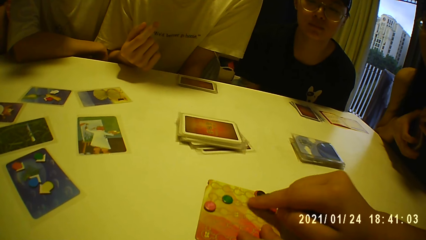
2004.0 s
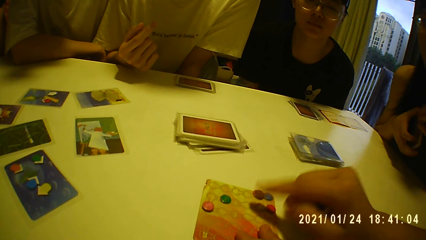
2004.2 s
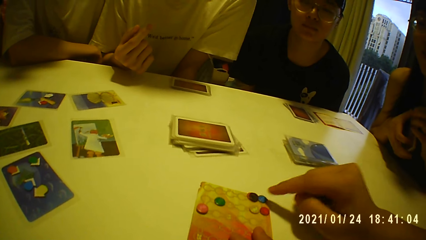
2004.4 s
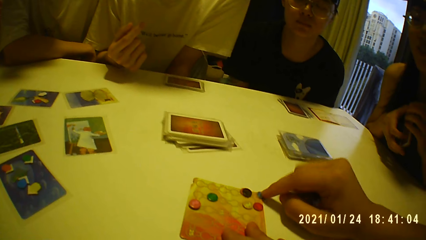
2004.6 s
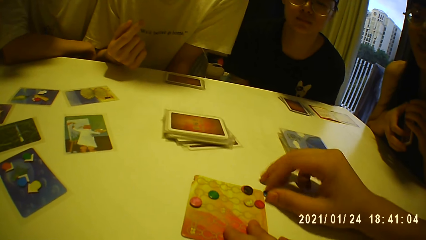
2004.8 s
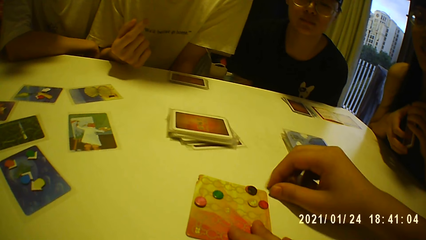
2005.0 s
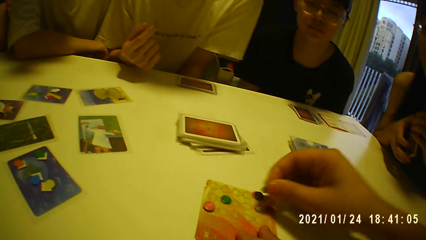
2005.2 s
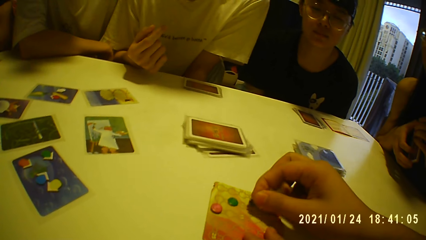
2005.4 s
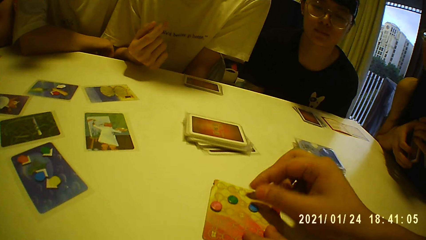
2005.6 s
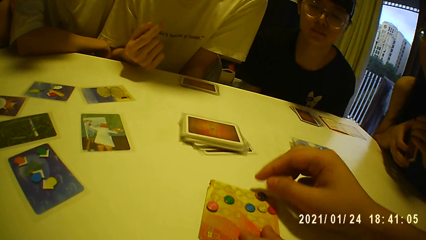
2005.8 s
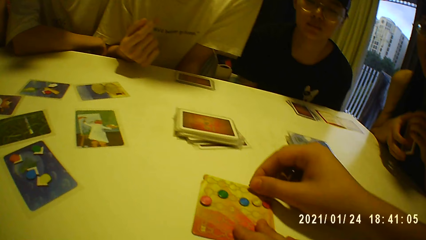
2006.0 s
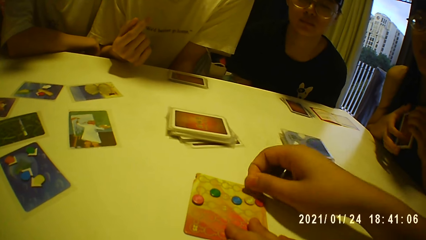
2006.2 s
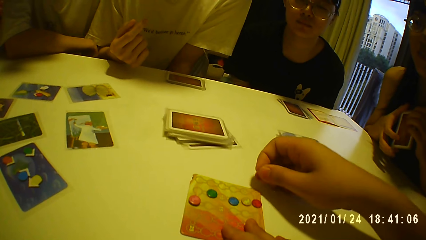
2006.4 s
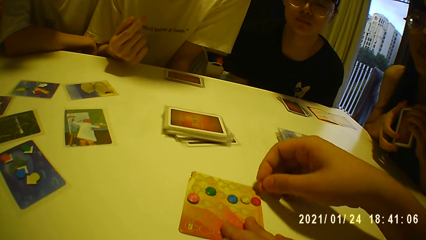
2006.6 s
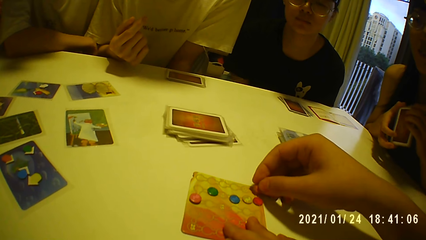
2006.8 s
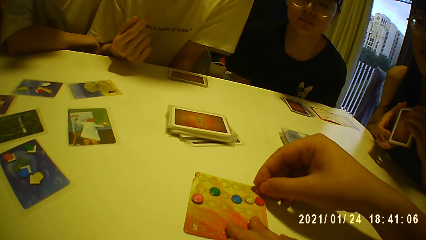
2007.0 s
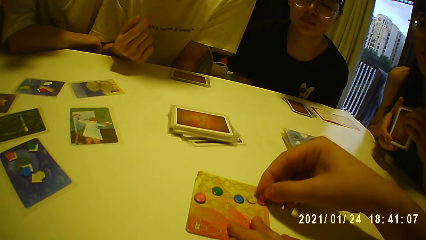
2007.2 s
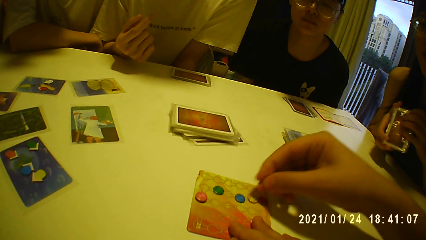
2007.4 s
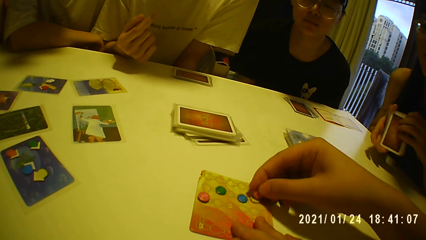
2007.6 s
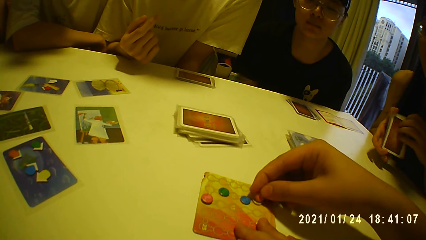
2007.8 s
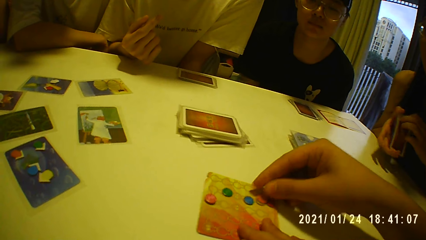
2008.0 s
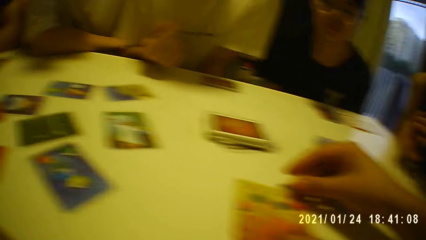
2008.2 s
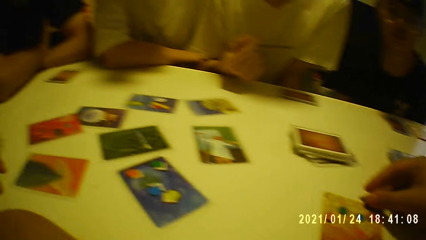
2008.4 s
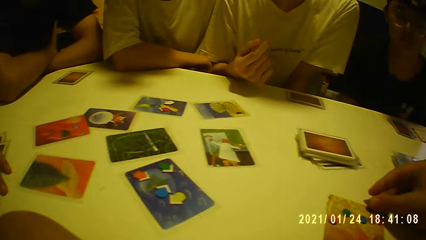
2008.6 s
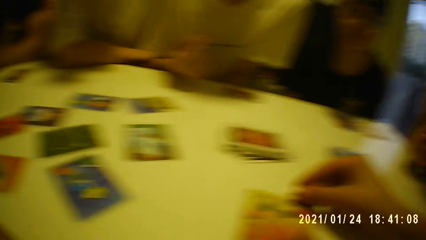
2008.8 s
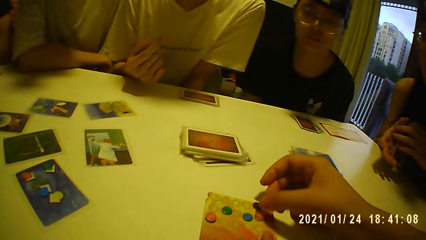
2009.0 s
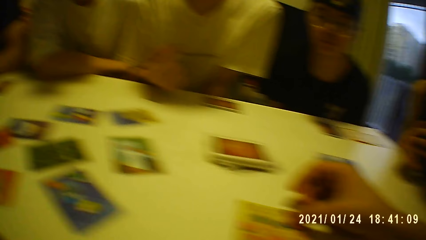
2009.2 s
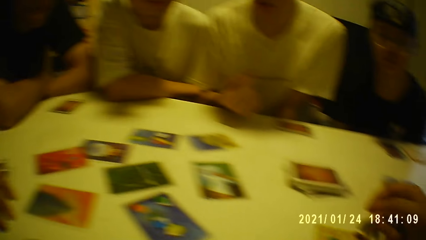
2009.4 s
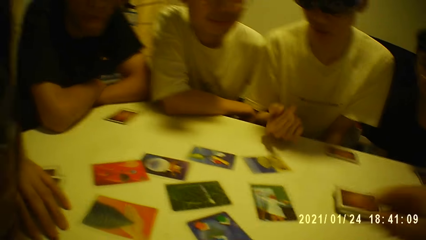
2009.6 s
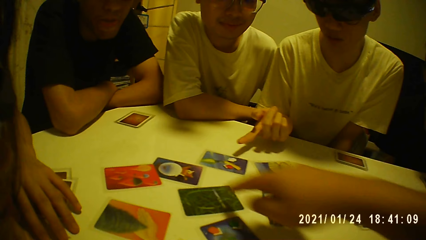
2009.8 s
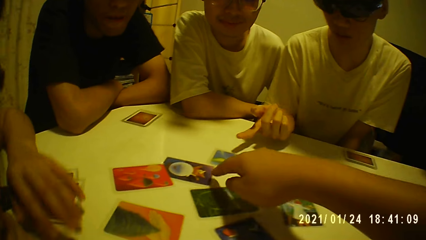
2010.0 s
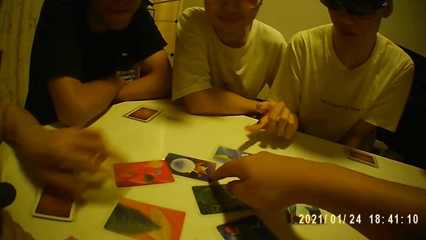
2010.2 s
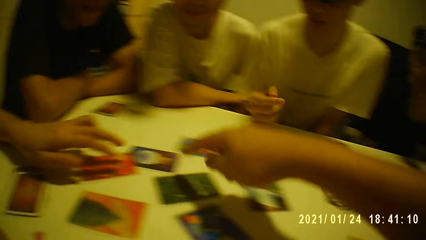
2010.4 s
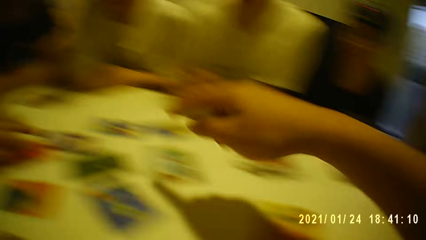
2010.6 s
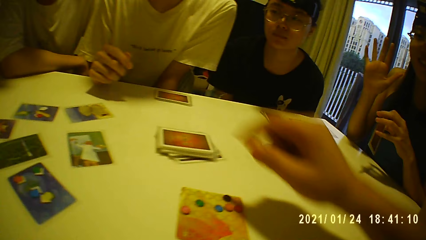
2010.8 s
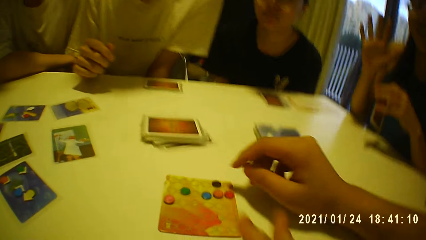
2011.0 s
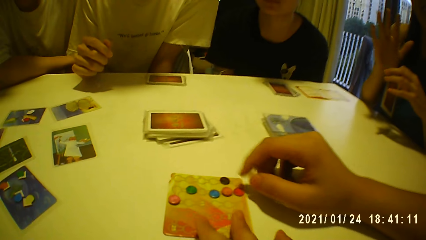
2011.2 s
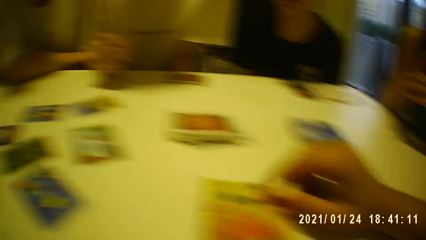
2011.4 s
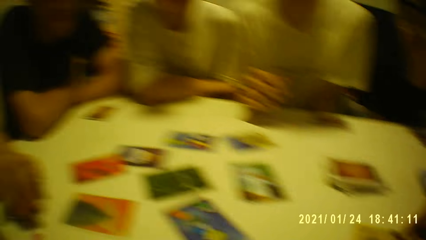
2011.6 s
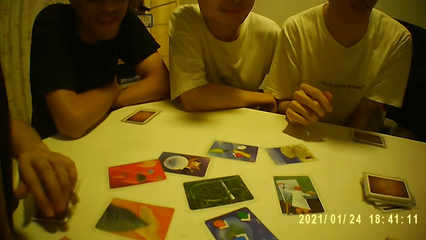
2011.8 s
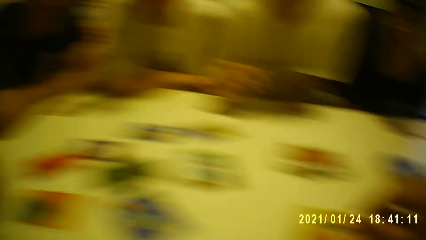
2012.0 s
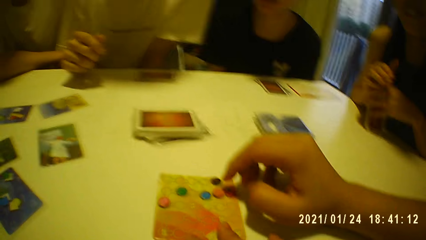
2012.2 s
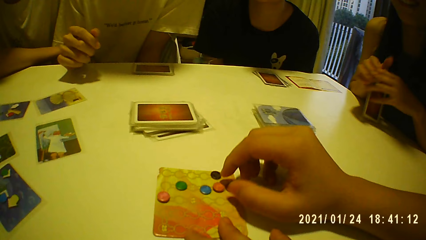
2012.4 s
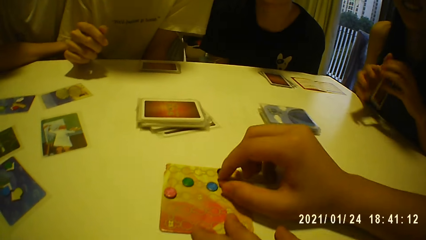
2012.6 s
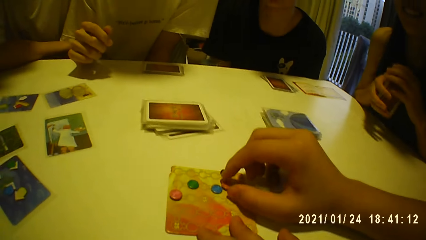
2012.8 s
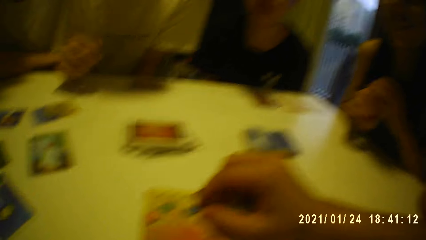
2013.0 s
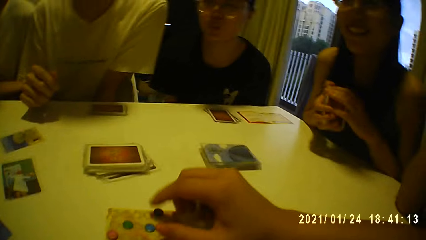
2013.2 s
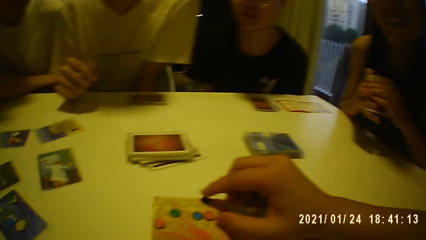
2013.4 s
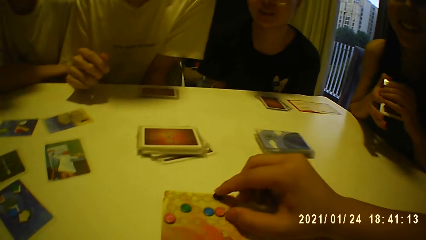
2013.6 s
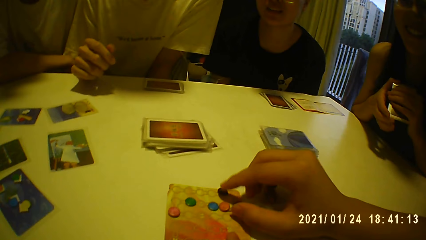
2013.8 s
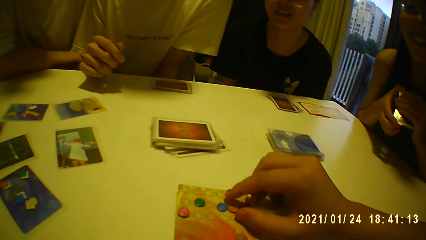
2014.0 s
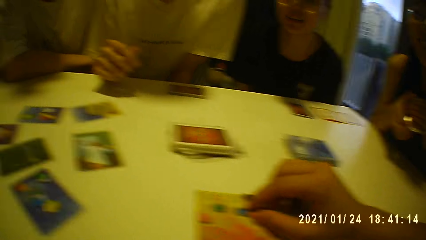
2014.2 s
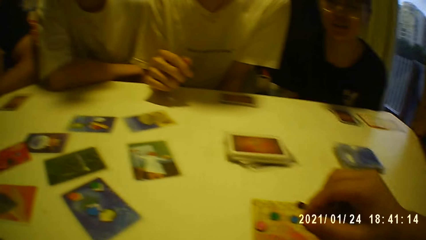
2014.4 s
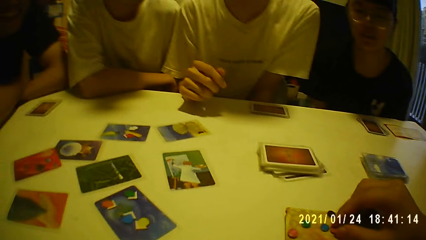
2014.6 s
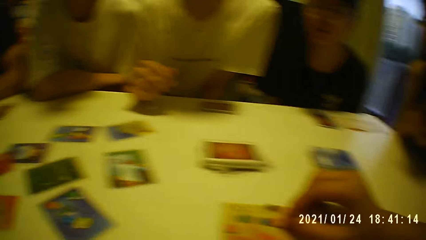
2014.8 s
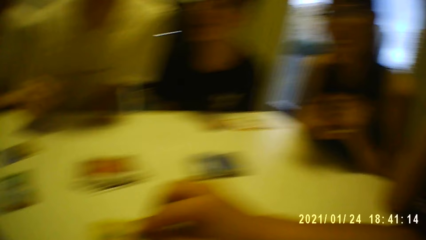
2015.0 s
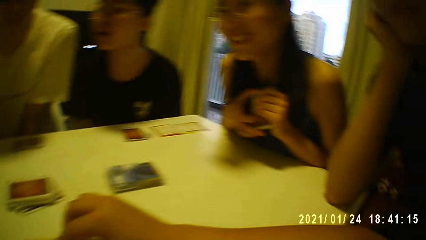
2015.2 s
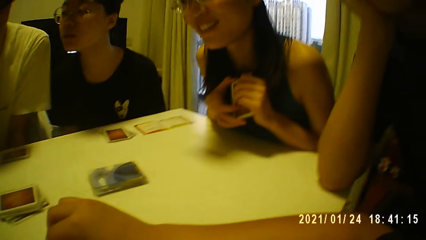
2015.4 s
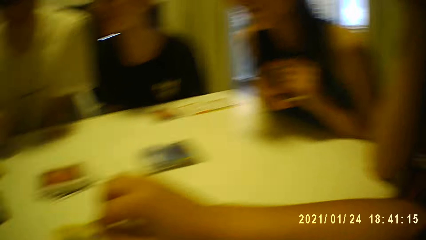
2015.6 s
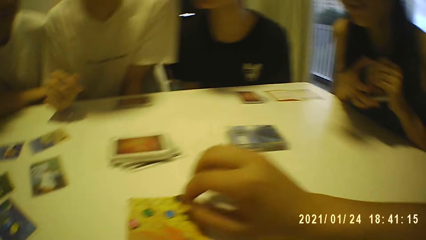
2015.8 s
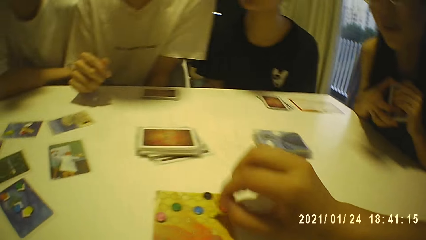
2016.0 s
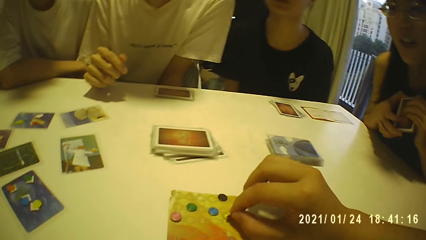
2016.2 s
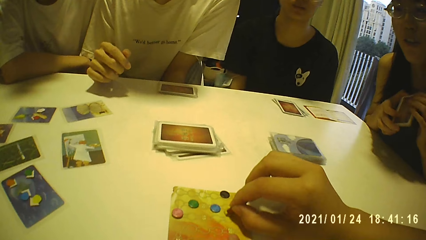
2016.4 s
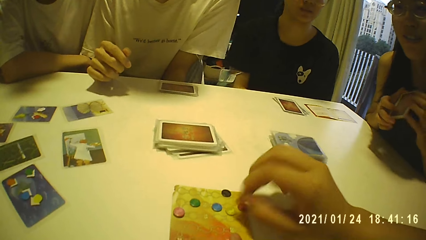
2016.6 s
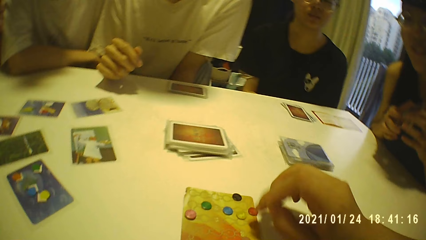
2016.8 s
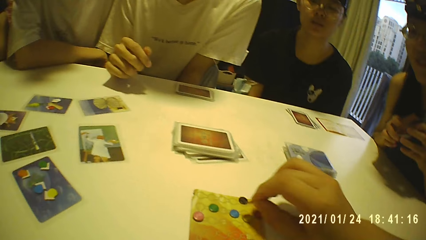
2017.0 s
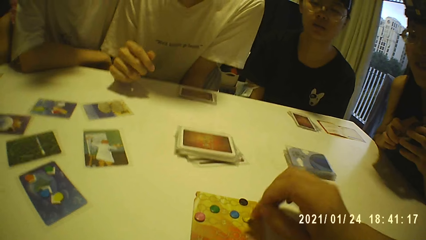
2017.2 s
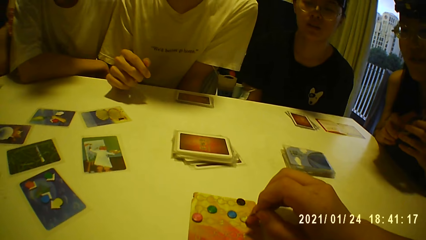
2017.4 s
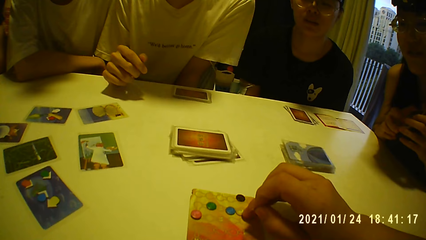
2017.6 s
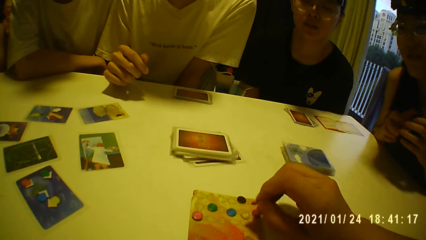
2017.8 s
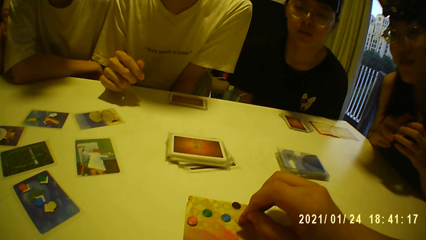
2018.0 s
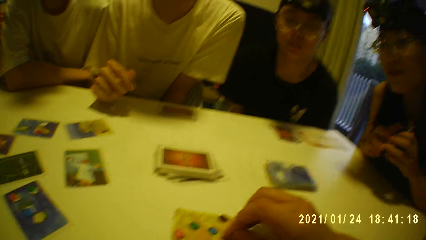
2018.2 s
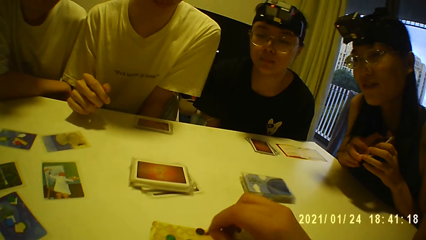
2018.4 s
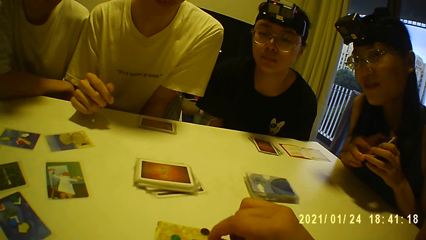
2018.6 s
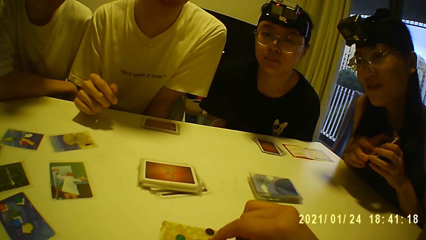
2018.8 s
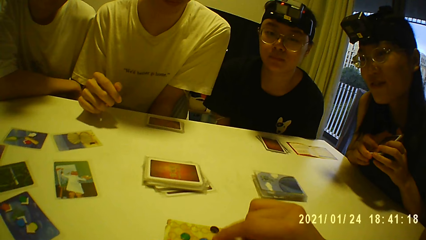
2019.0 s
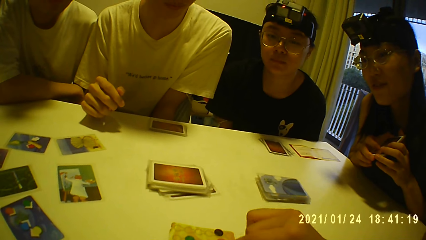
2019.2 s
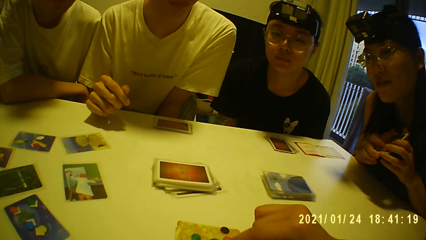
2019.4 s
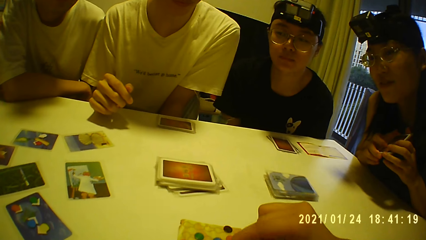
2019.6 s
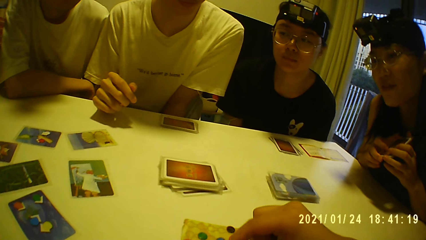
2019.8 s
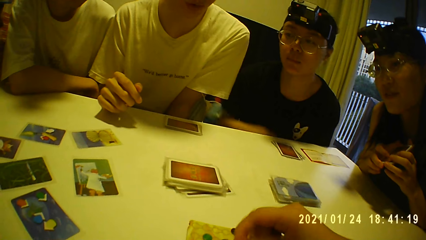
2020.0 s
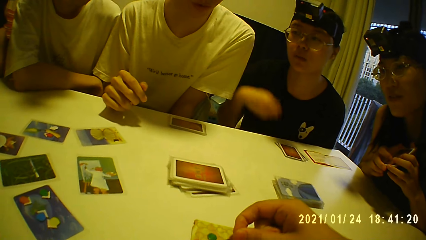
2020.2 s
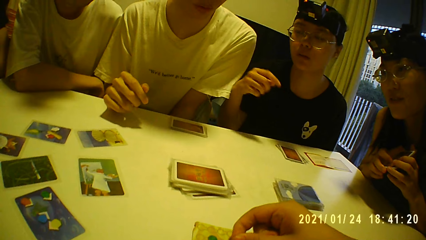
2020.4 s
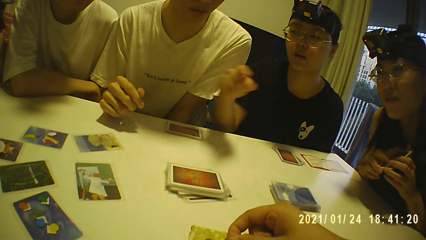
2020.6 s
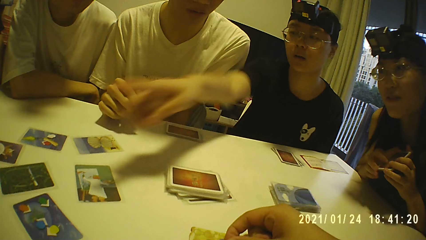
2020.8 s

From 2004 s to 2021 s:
The camera wearer picks the token from the card with his right hand. He places the token on the card with his right hand. He picks the token from the card with his right hand. He hits the token on the card with the token in his right hand. He places the token on the card with his right hand. He touches the card on the table with his right hand. The camera wearer and a person point on the cards. A woman touches the card on the table with her left hand. Another woman holds the cards with her left hand. The camera wearer holds the token on the card with his right hand. The other woman holds the cards with both hands. The camera wearer moves the coins. He picks the token from the card with his right hand. He moves the token on the card with his right hand. He places the token on the card with his right hand.
